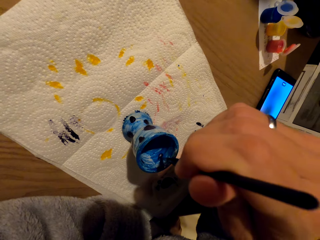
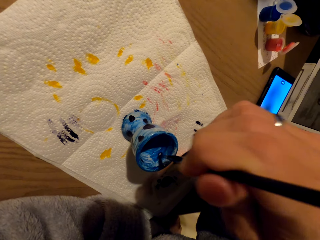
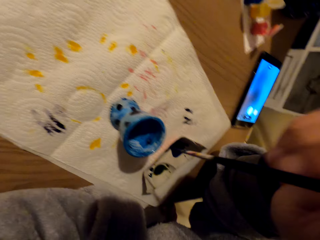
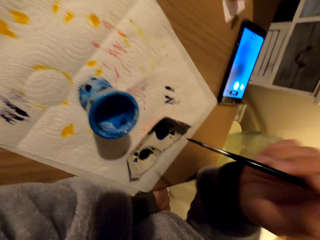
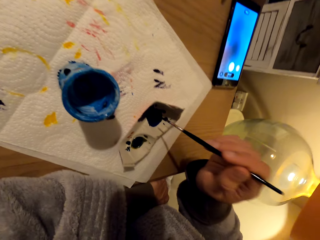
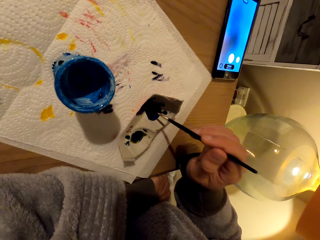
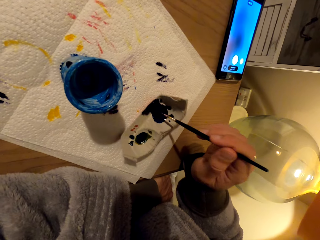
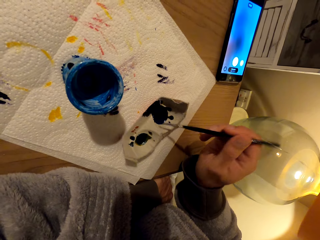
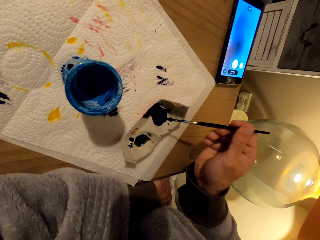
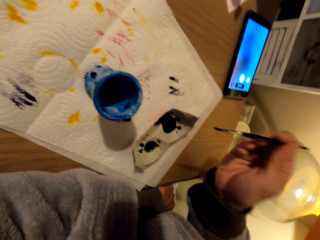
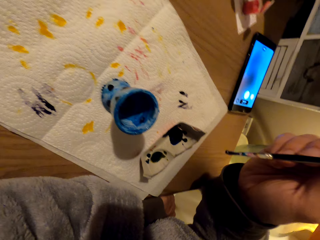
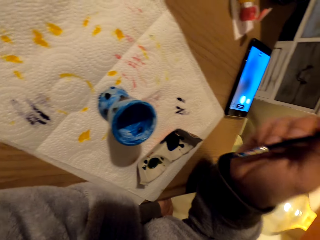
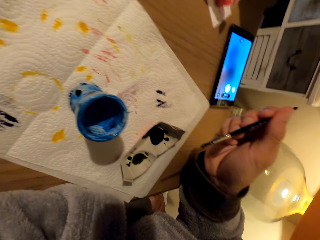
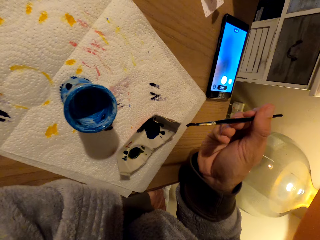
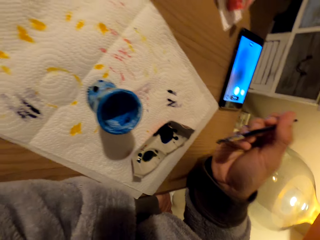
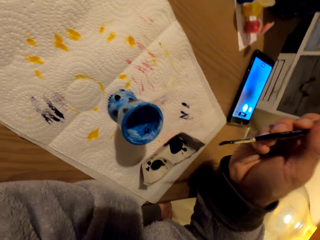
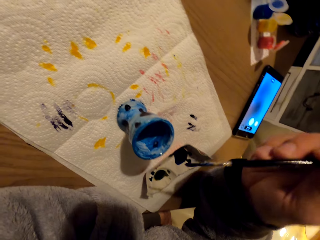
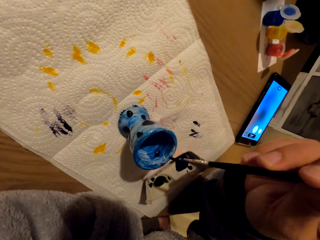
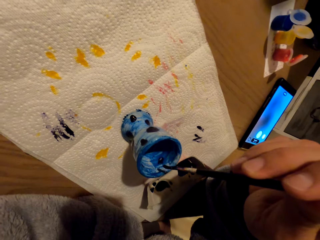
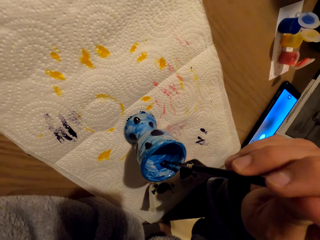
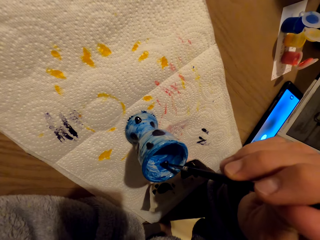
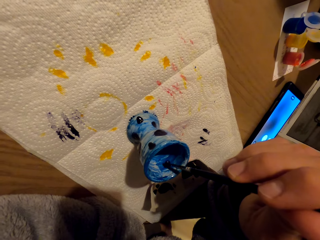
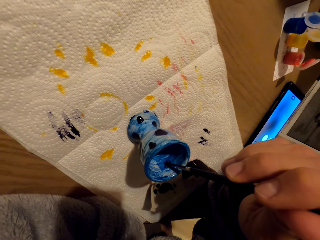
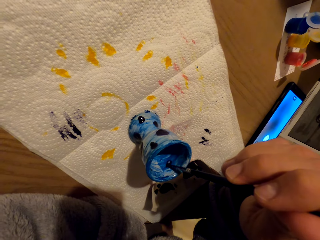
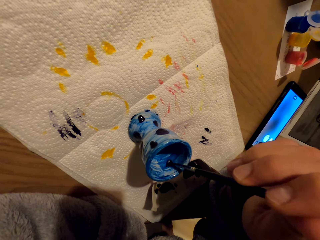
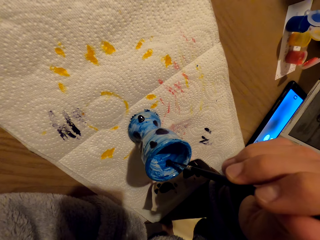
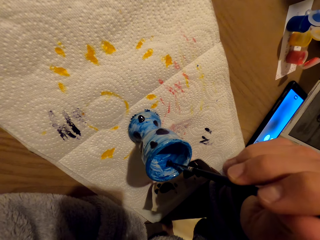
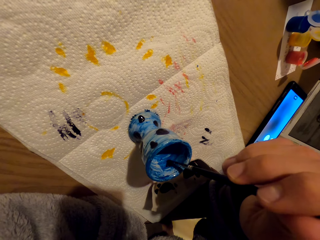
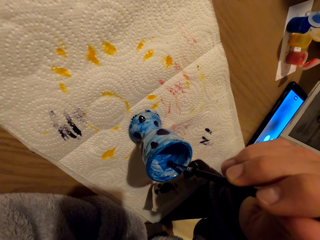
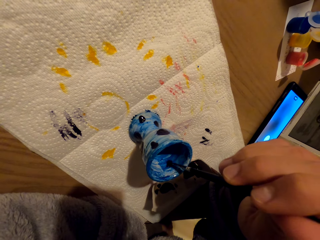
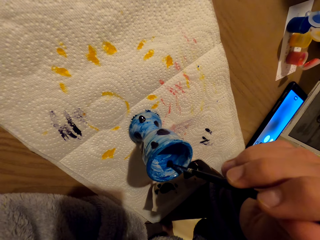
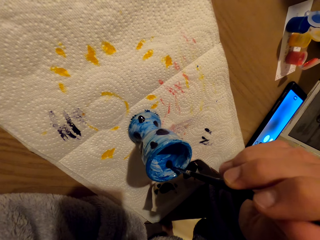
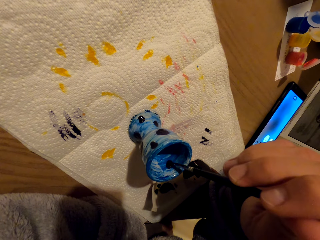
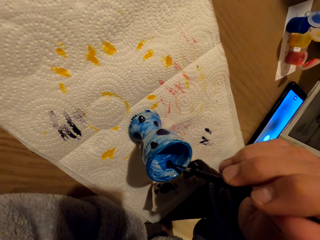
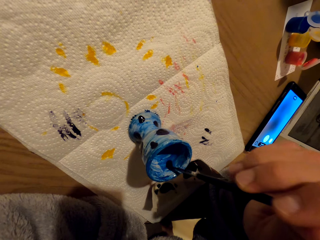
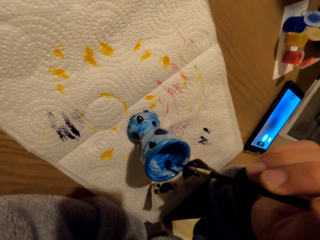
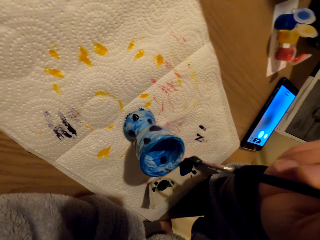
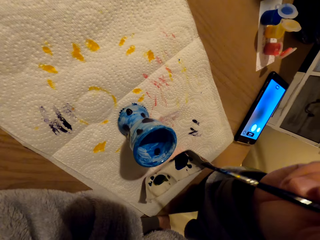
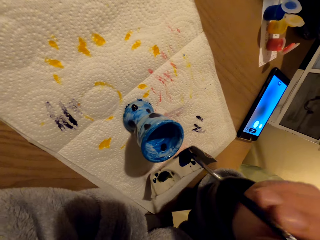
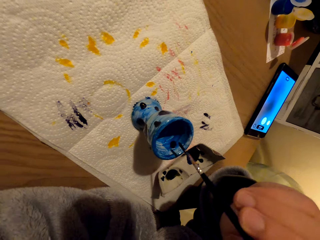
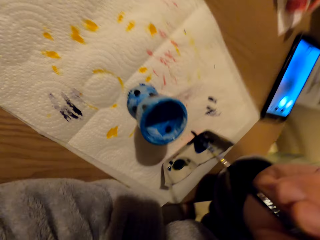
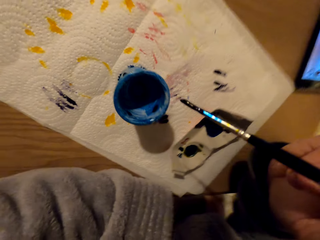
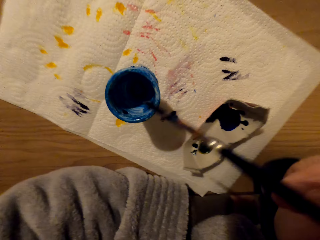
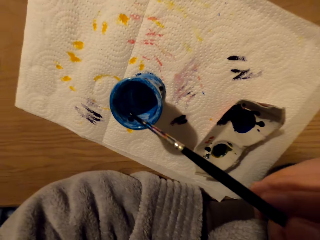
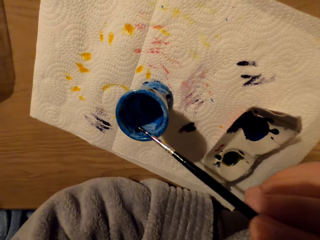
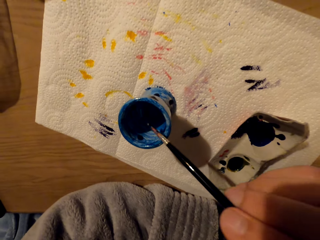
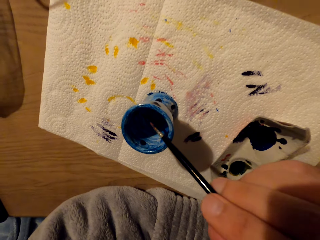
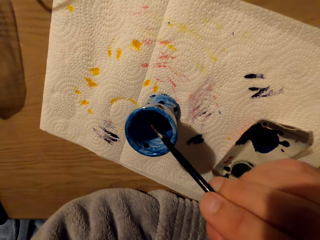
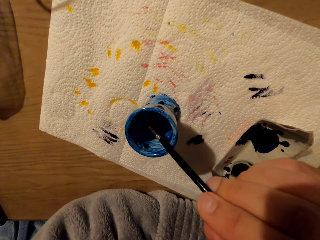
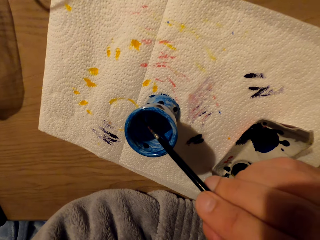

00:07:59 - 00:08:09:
The camera wearer coats the brush with paint and smears paint in the pot.

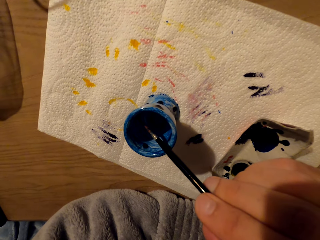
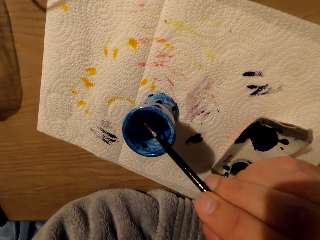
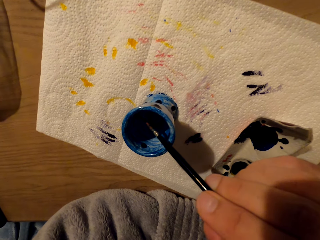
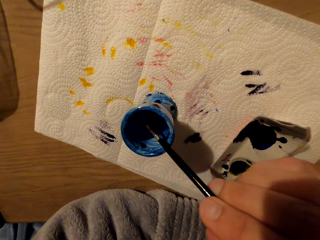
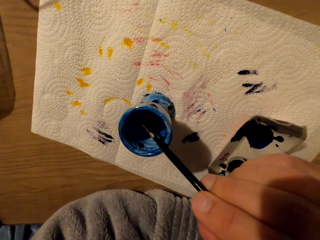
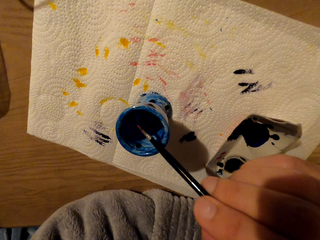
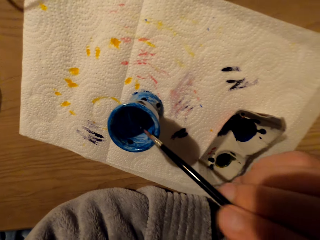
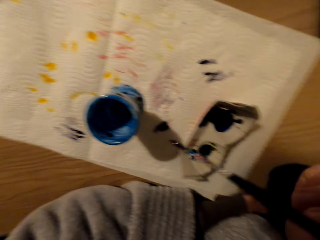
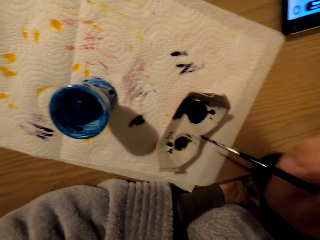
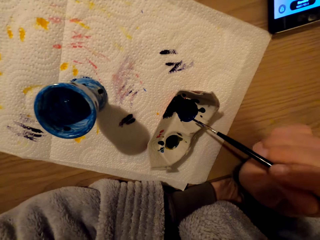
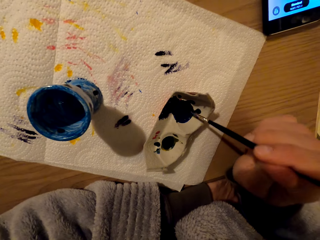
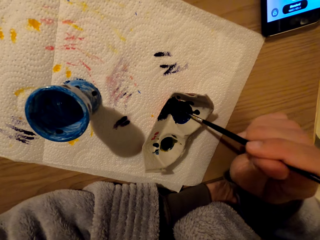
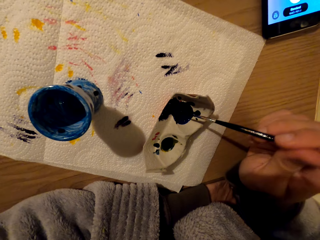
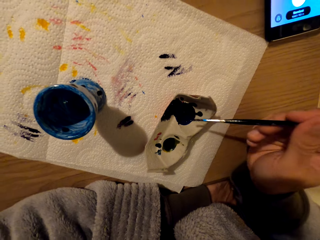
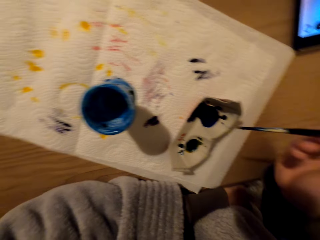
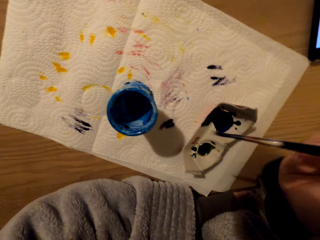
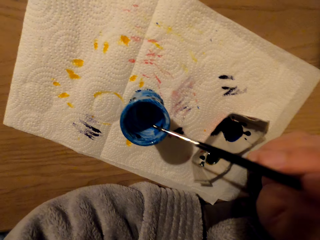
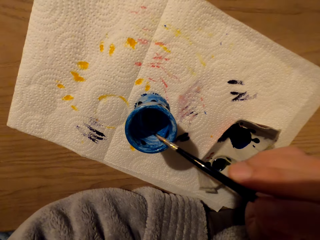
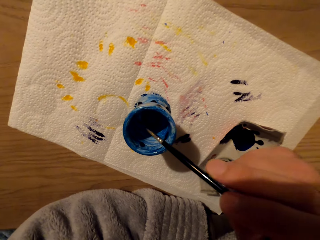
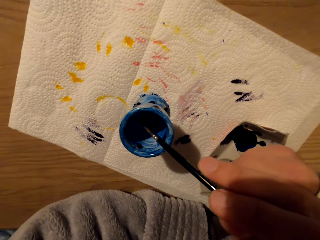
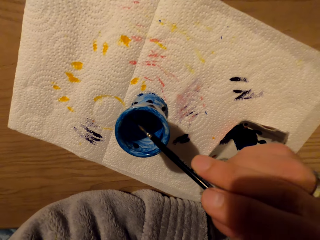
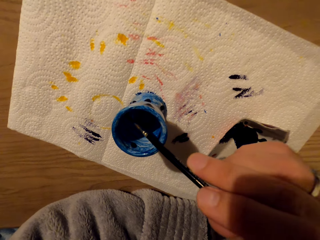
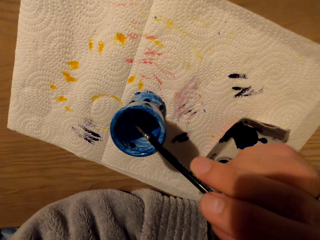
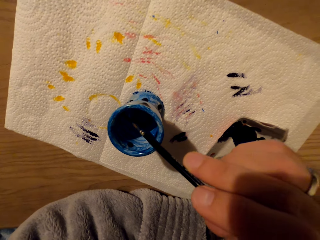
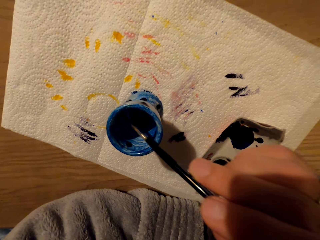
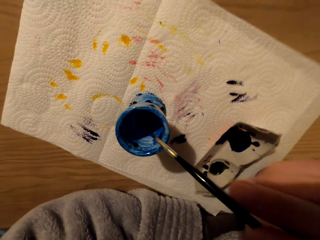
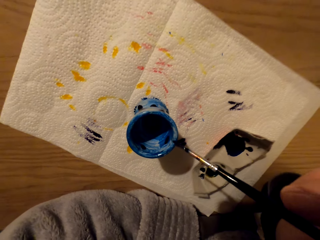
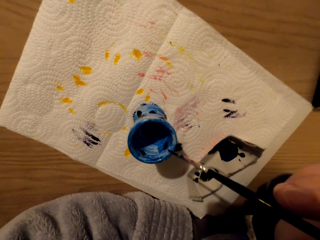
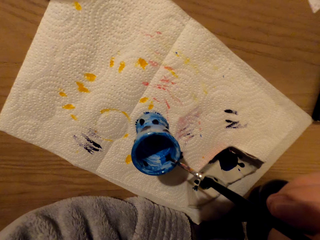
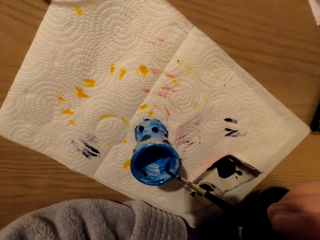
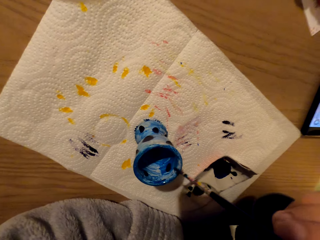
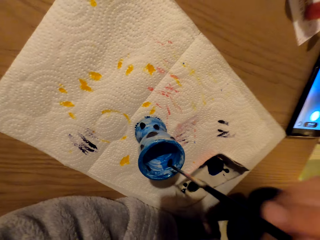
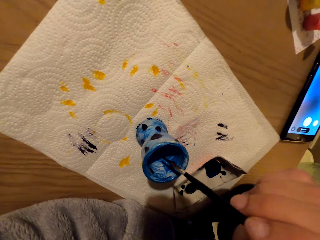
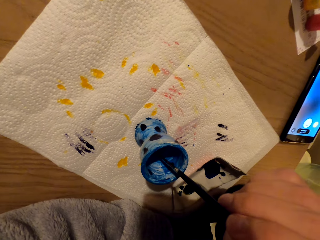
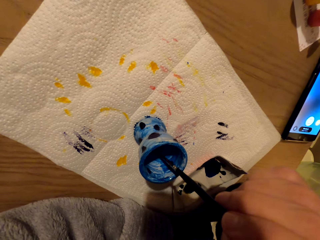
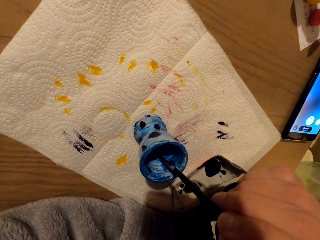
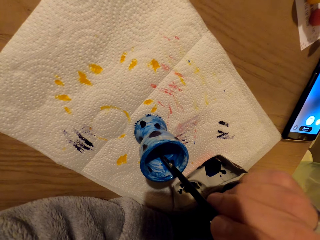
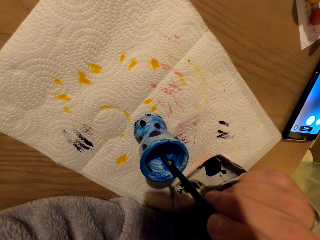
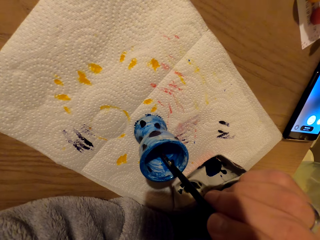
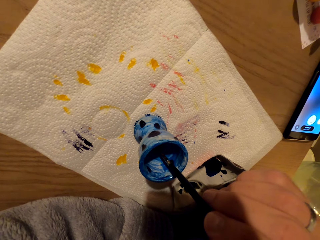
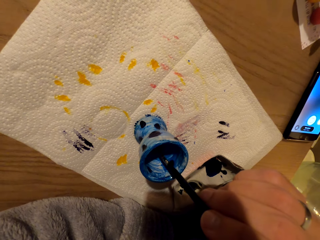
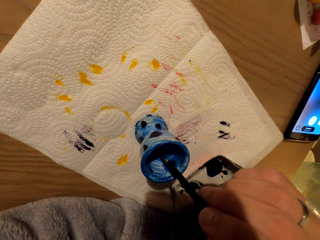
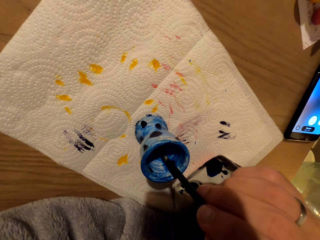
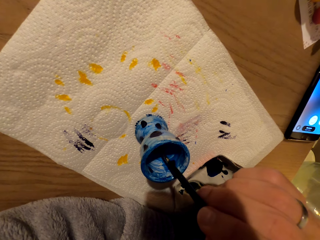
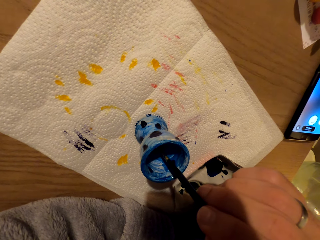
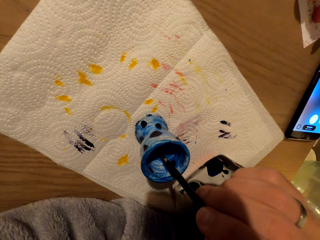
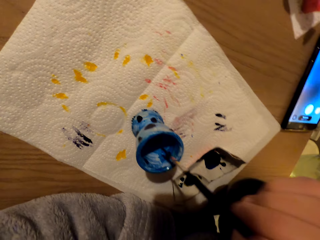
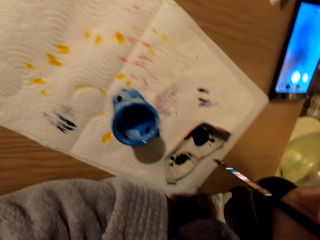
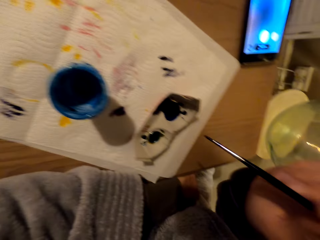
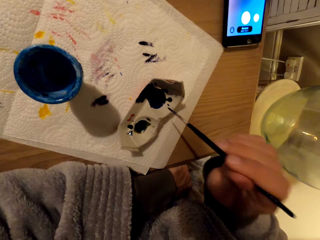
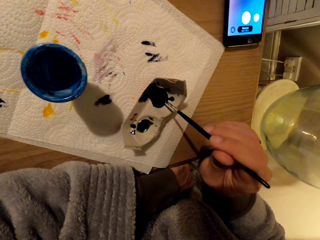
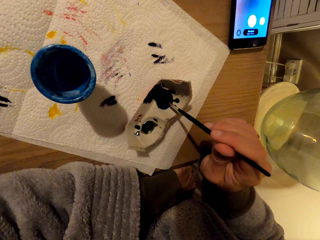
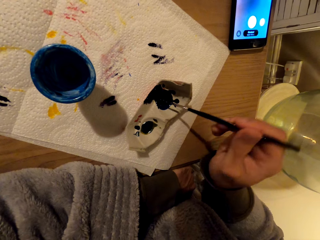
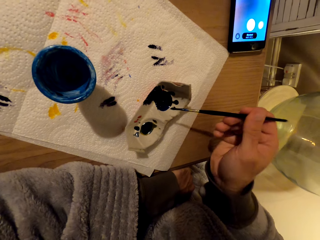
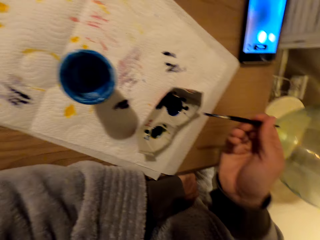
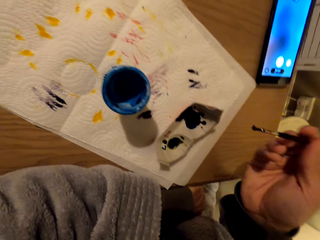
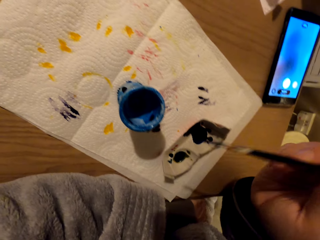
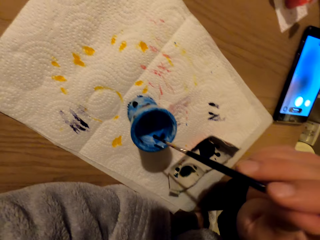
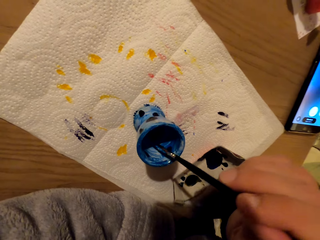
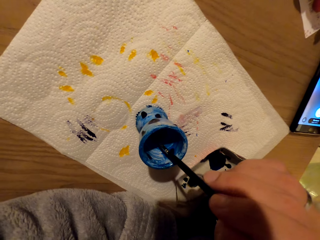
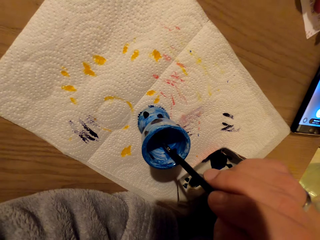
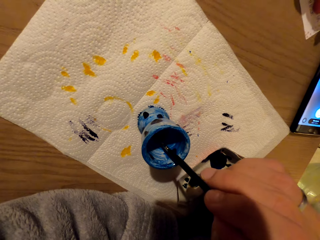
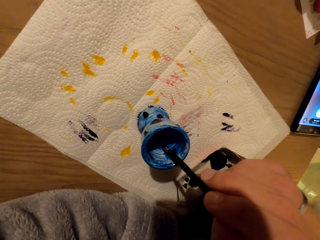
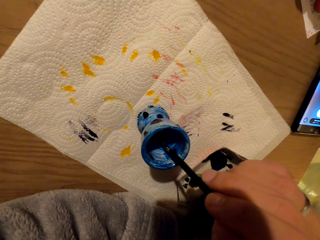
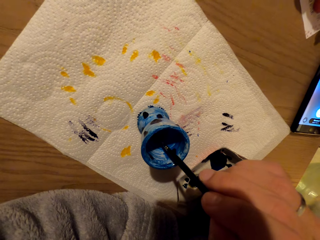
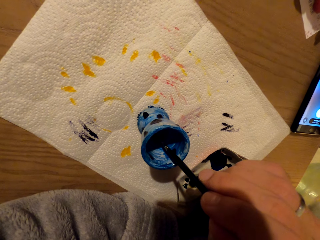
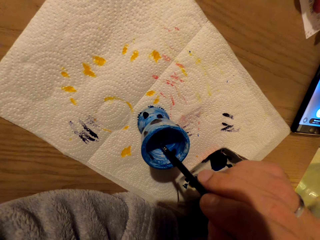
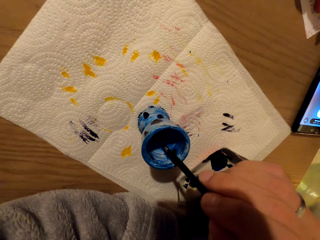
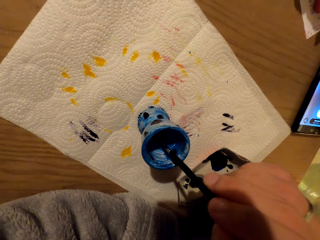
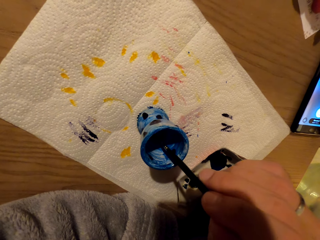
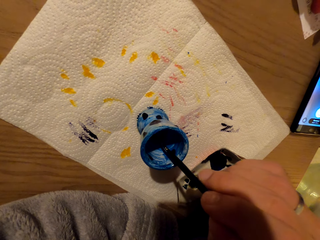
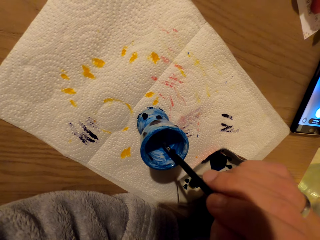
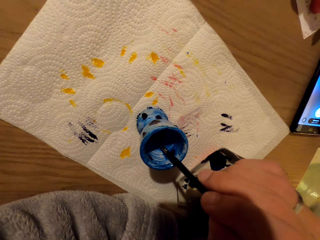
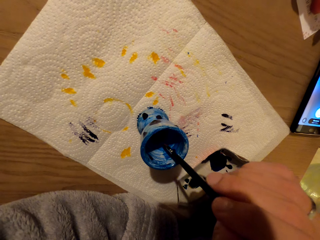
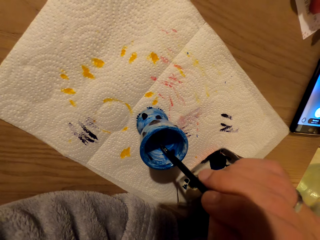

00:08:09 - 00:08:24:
The camera wearer dips the brush in paint. They touch the color, decorate the pot, and paint. They coat the brush with paint, touch the color, and paint with the brush.
